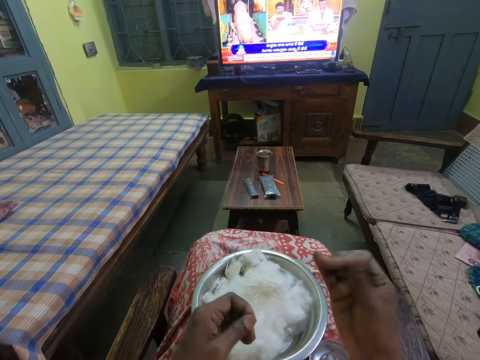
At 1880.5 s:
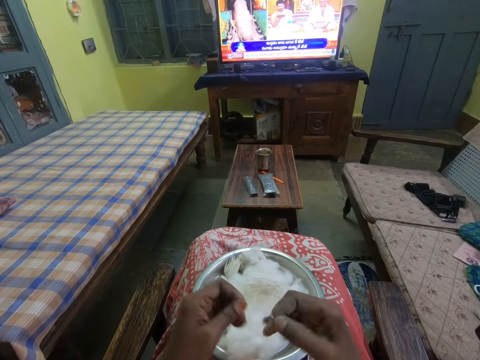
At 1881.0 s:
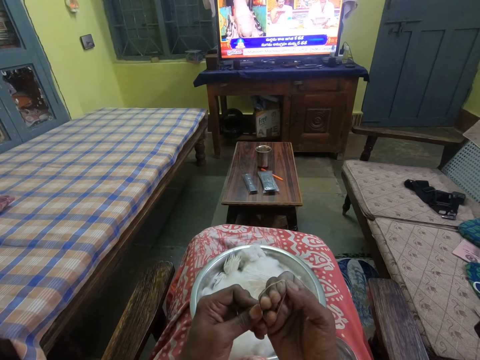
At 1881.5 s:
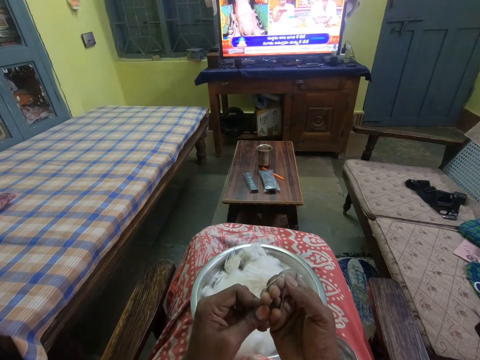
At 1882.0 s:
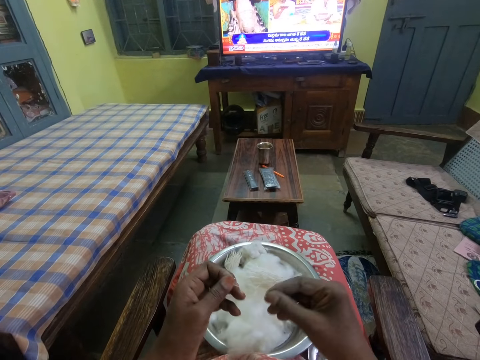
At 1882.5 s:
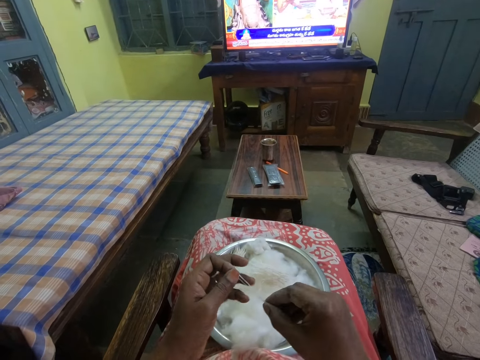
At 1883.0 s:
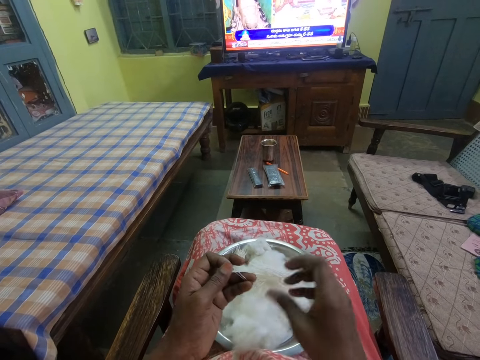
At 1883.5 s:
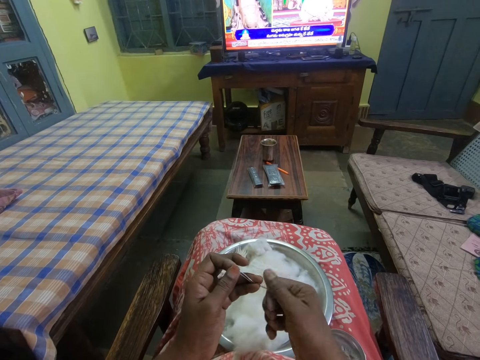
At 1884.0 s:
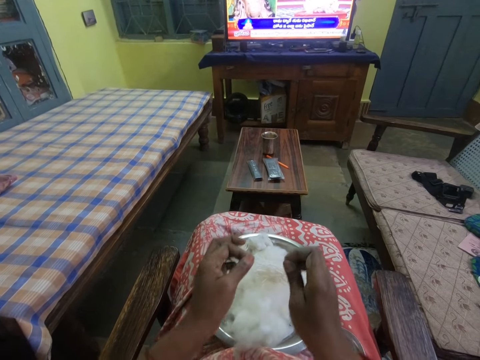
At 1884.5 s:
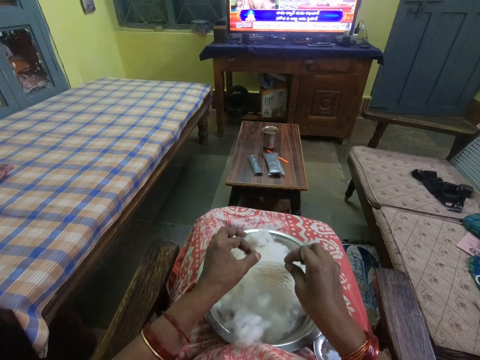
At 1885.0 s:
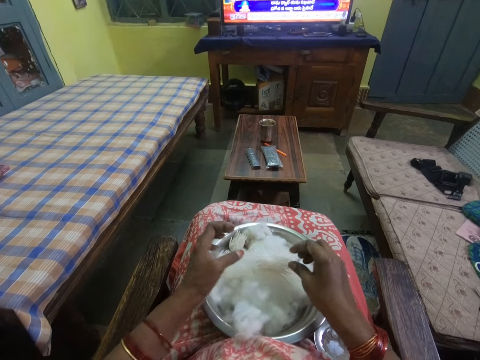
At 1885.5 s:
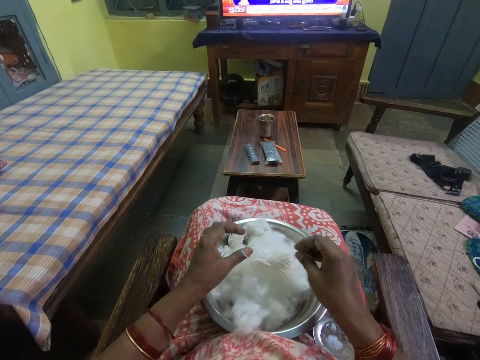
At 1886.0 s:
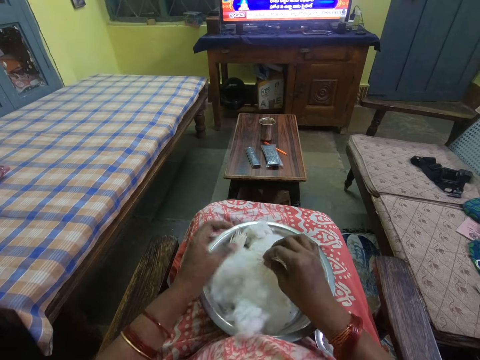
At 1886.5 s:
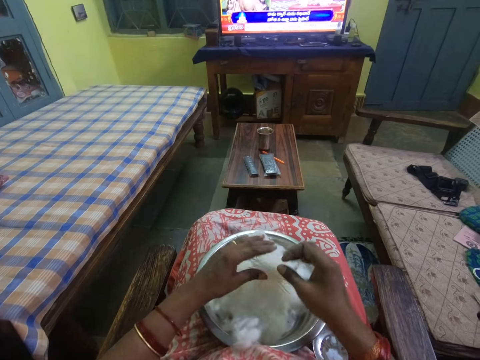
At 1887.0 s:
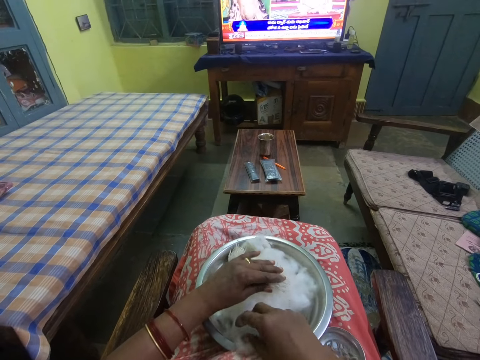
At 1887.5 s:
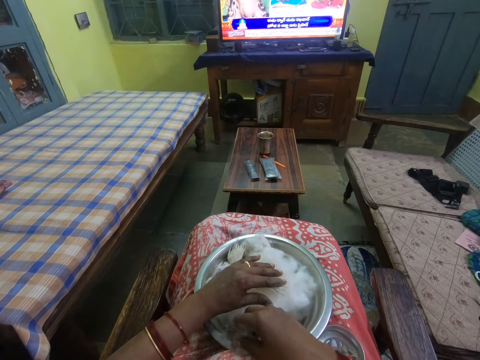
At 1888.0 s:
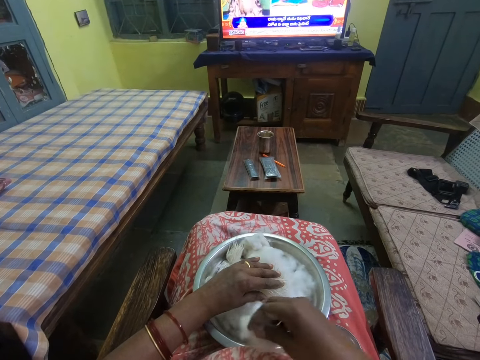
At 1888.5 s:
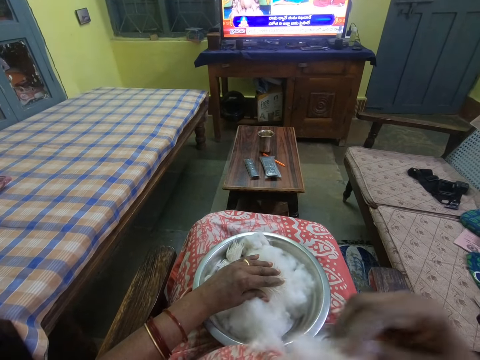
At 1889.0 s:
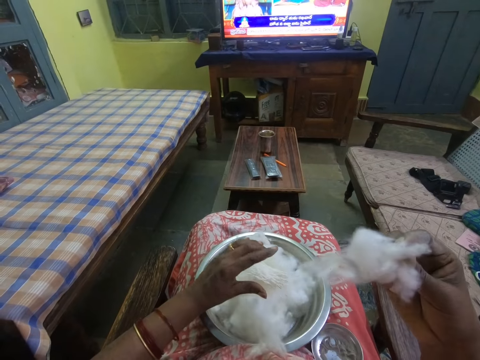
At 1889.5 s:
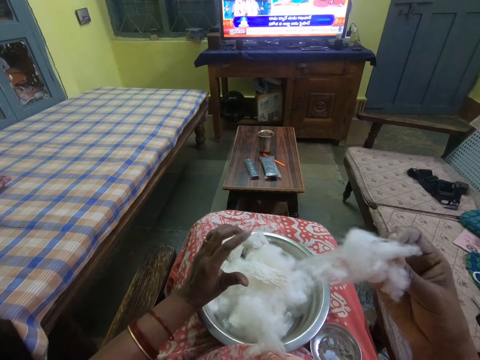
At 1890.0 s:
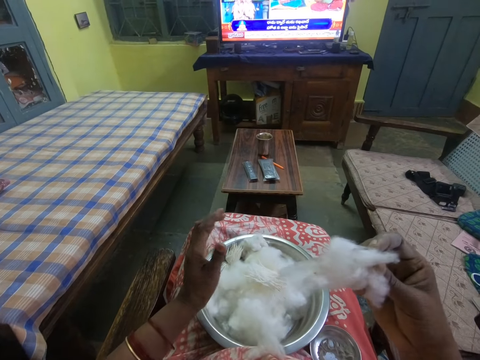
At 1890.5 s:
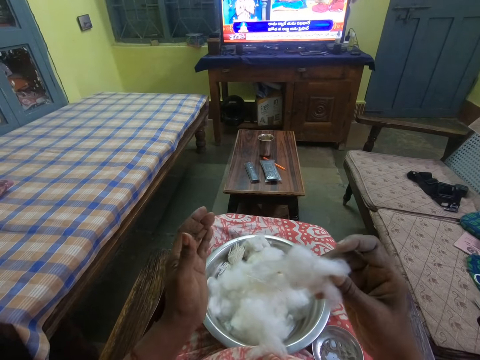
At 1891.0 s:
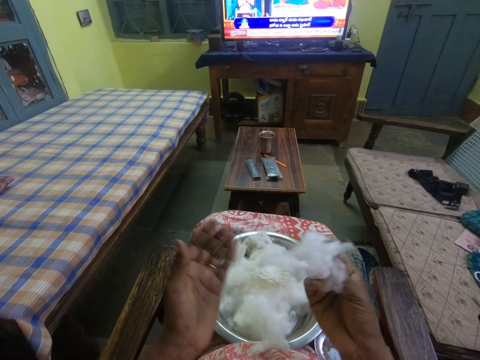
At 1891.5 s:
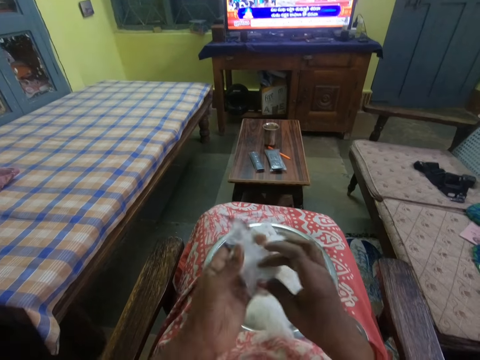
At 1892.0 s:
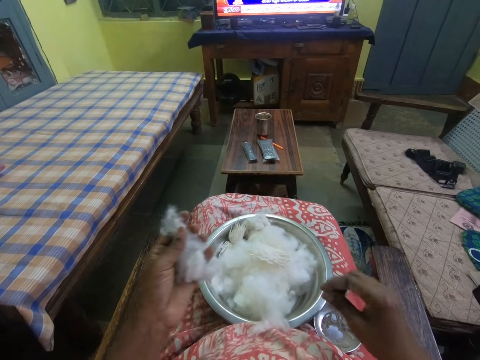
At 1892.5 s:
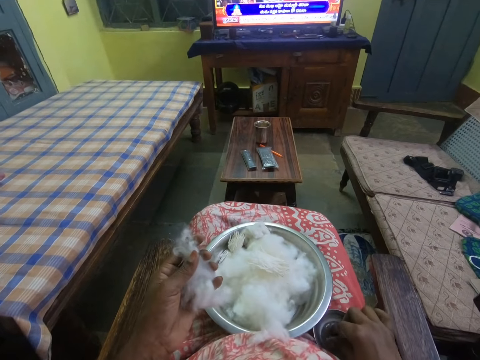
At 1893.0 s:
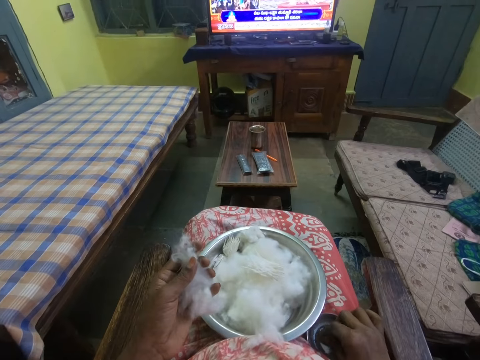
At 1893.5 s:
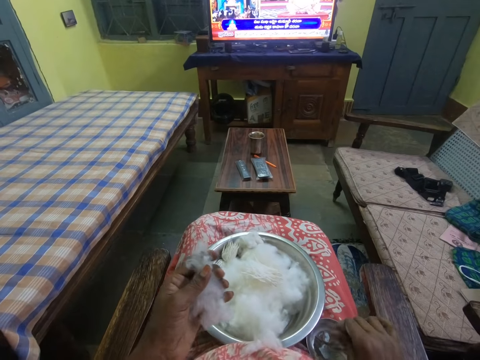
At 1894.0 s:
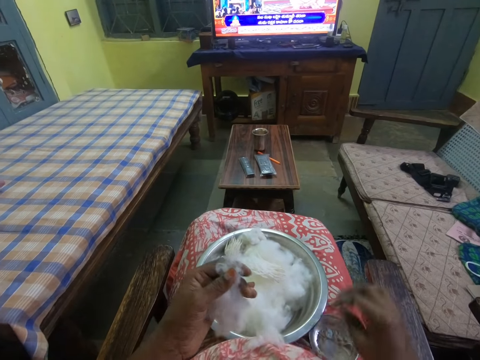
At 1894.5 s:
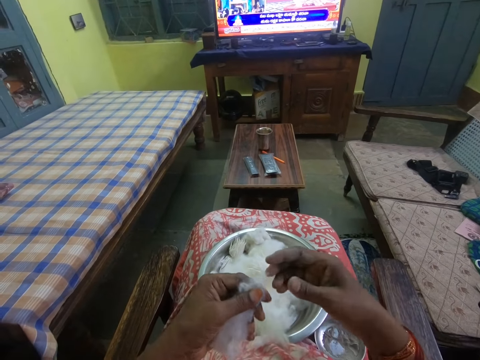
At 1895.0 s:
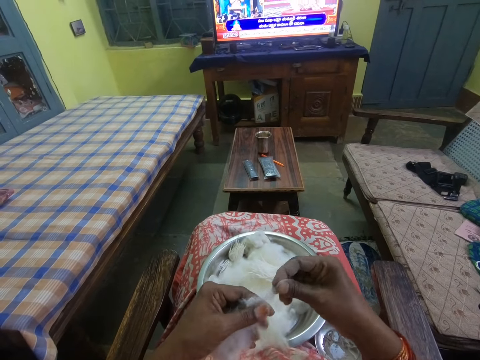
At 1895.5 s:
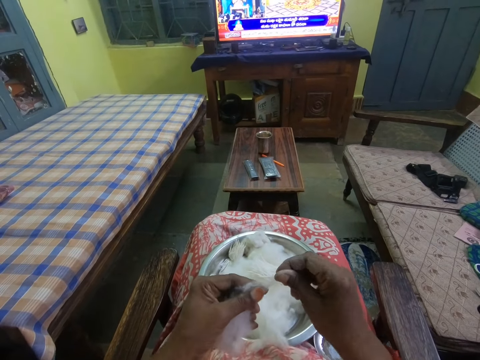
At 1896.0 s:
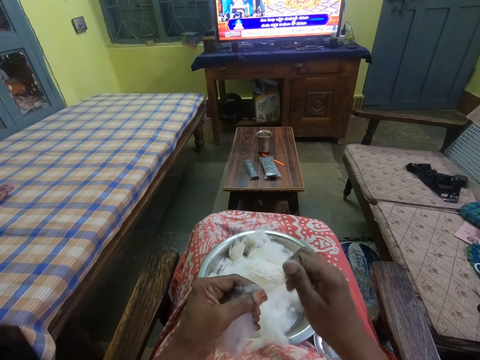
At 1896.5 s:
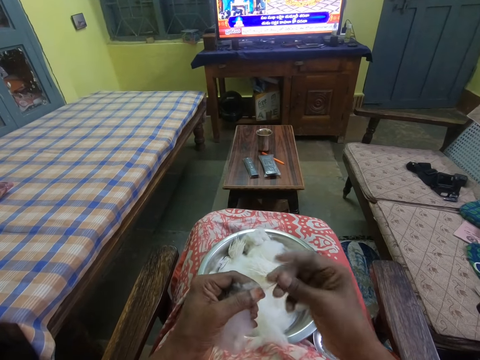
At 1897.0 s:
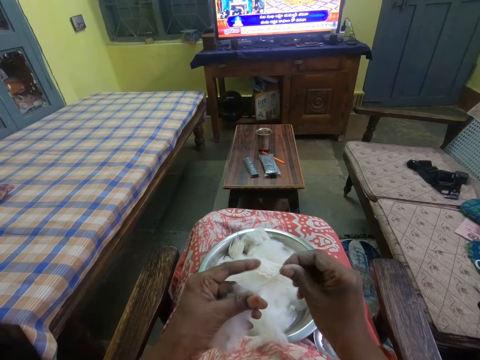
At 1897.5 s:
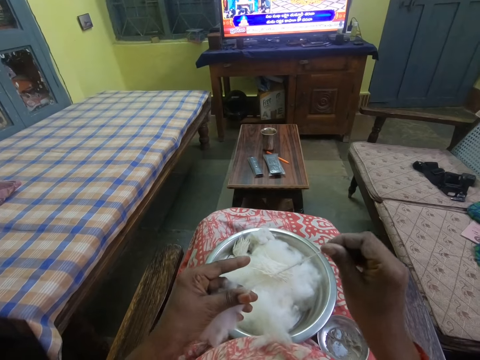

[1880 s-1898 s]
The camera wearer twists the thread. She drops the thread in the bowl. She picks up the cotton from the bowl. She watches the television. She touches something in the bowl. She dips her fingers inside the oil. She rolls the cotton with her hands. She pulls a thread from the cotton.

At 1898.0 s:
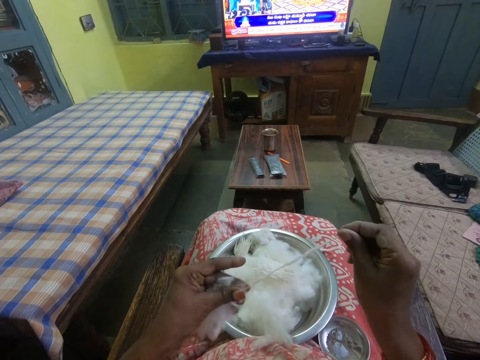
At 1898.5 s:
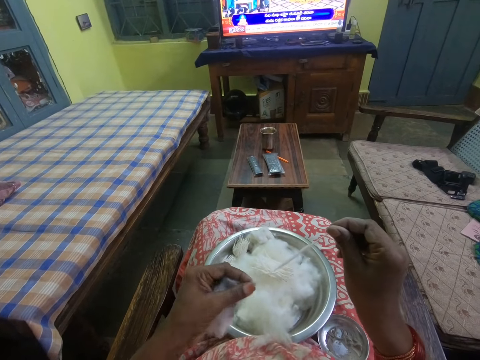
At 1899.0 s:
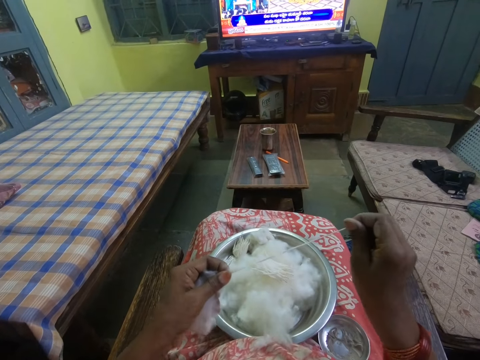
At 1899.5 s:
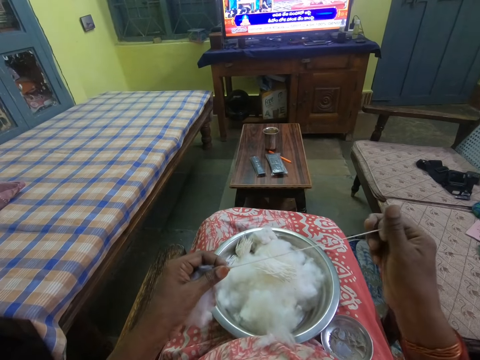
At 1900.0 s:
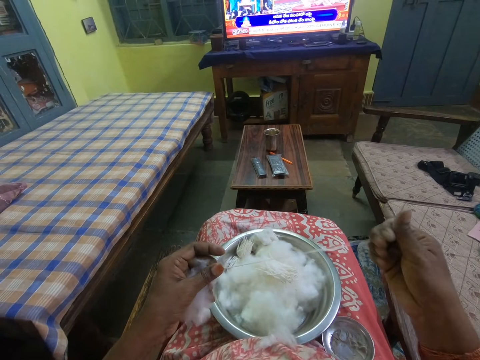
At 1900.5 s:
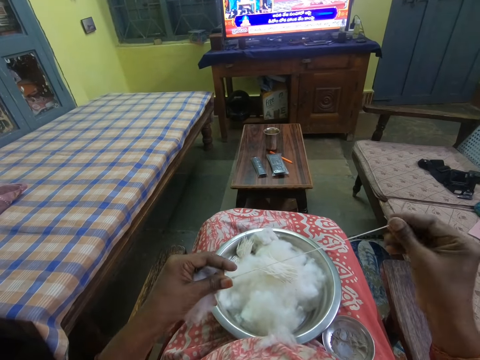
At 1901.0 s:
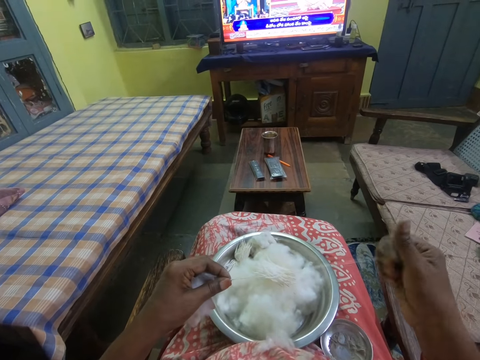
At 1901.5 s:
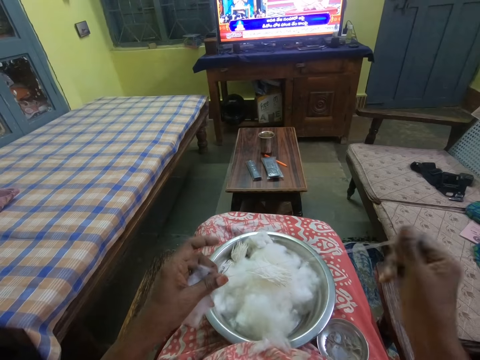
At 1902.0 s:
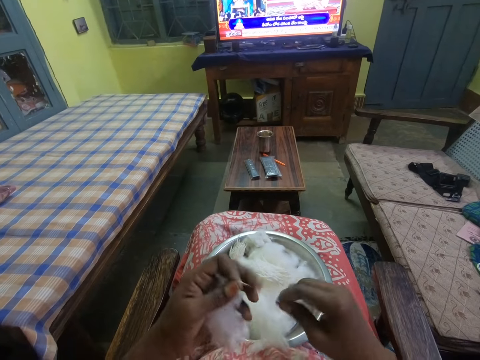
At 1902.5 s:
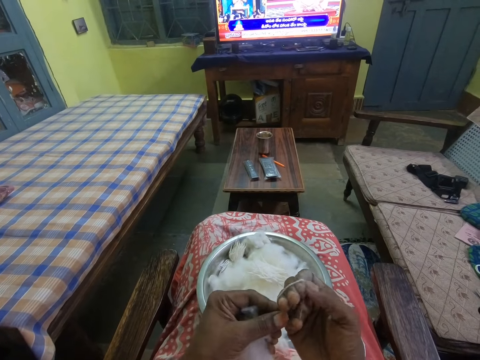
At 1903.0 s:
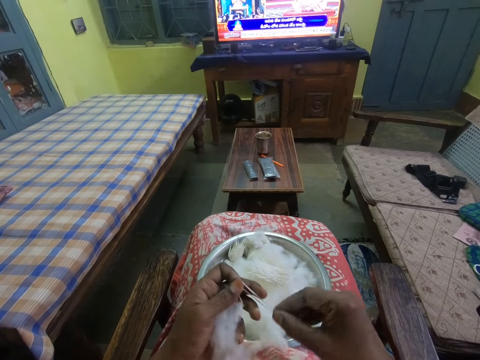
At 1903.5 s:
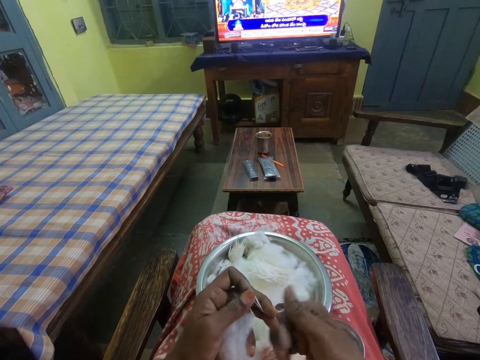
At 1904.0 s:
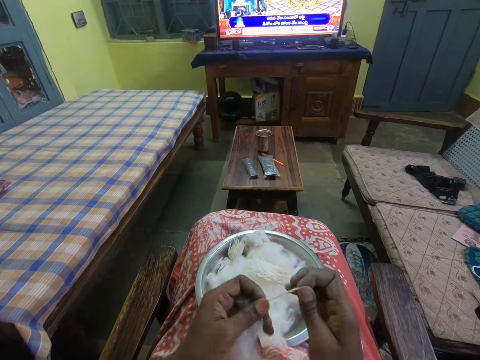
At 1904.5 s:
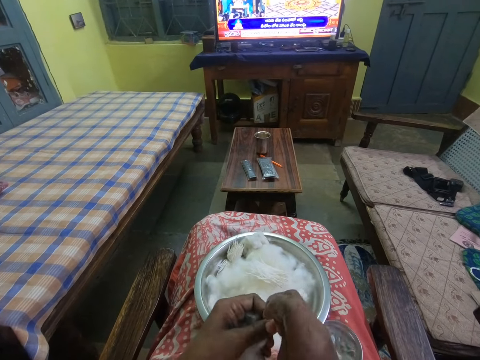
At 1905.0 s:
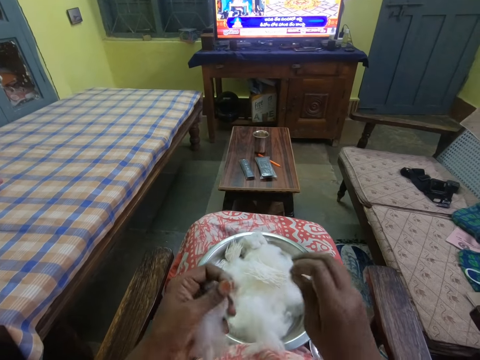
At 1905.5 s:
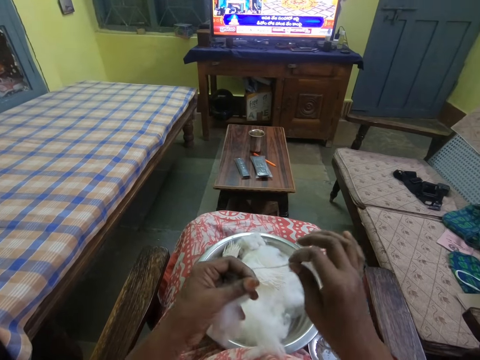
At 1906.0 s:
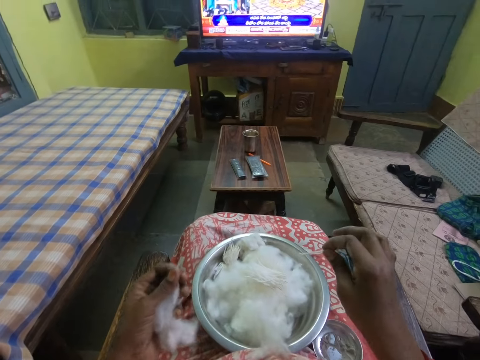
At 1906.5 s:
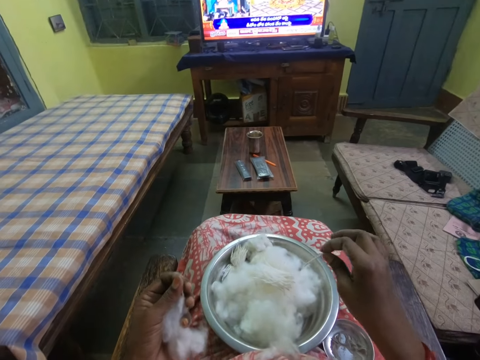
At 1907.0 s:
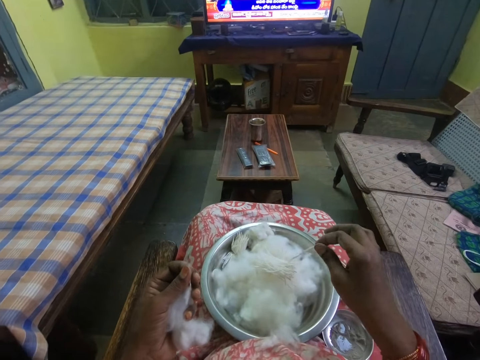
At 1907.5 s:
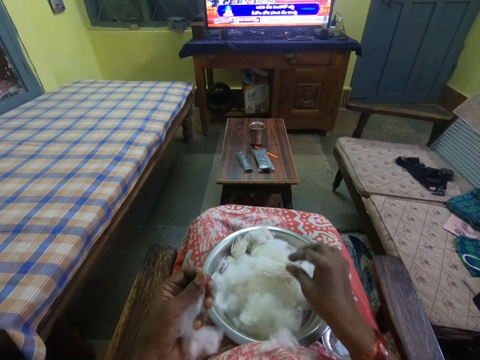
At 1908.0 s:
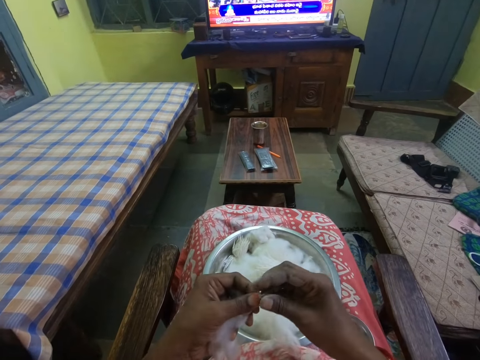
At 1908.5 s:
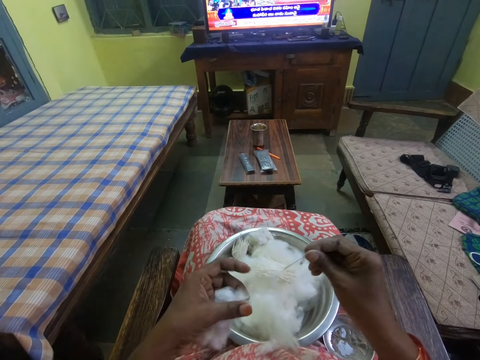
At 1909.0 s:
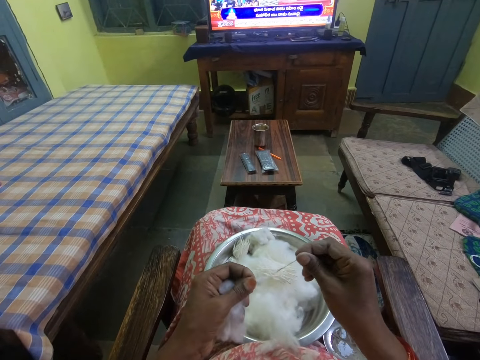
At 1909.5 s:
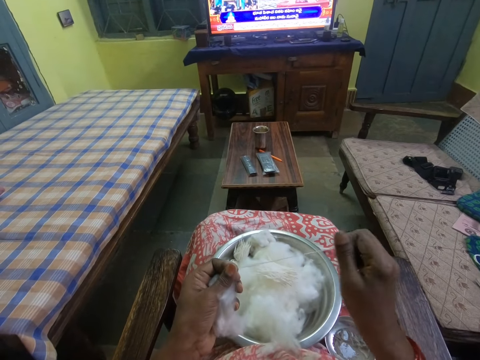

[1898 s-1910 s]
The camera wearer twists the thread. She cuts the cotton with her hands. She cuts the cotton wool. She watches the television. She puts the cotton inside the bowl or tray. She stretches the cotton in her hands.
